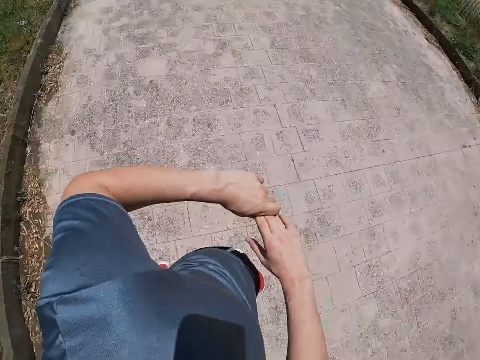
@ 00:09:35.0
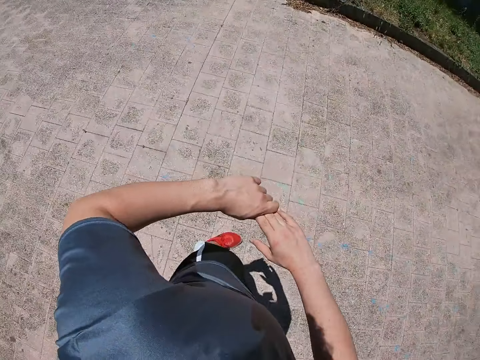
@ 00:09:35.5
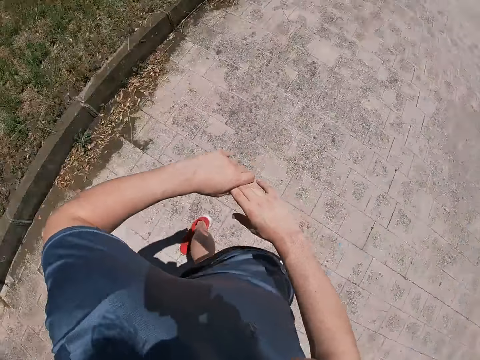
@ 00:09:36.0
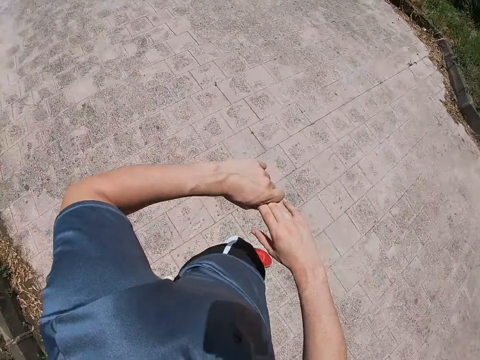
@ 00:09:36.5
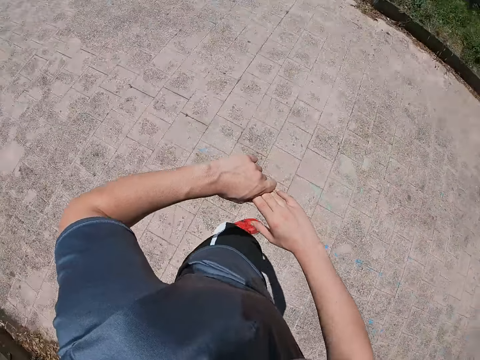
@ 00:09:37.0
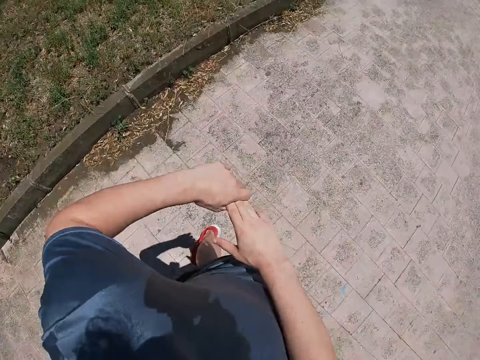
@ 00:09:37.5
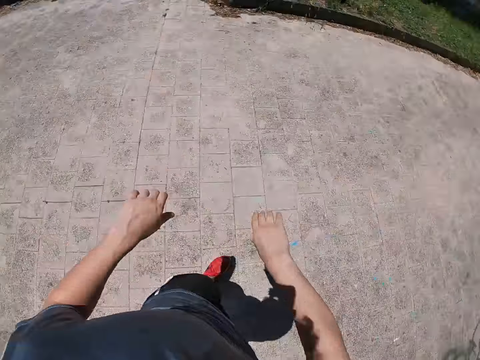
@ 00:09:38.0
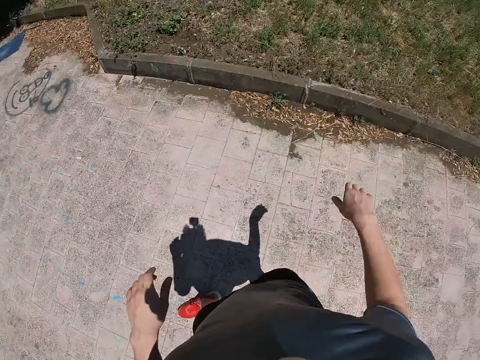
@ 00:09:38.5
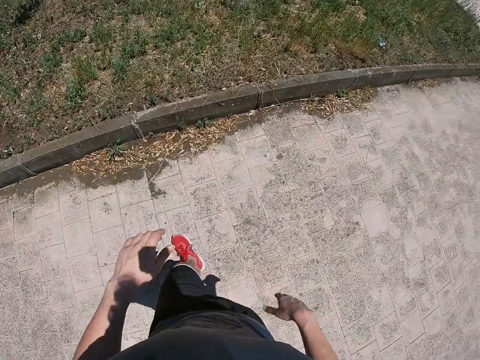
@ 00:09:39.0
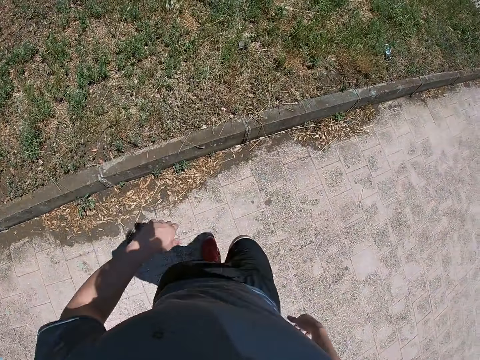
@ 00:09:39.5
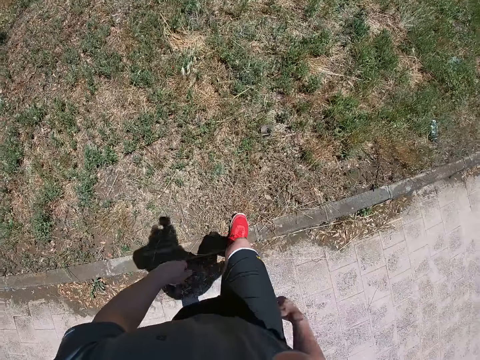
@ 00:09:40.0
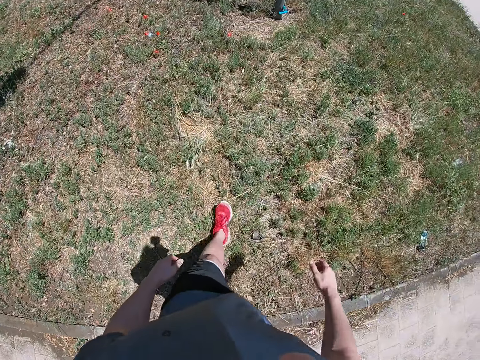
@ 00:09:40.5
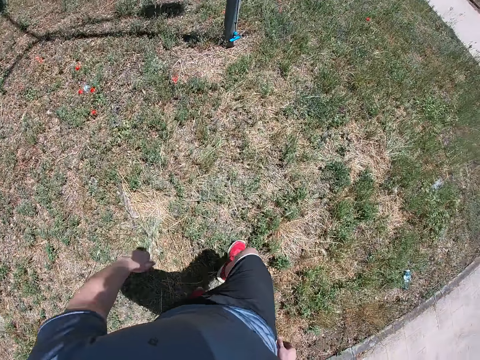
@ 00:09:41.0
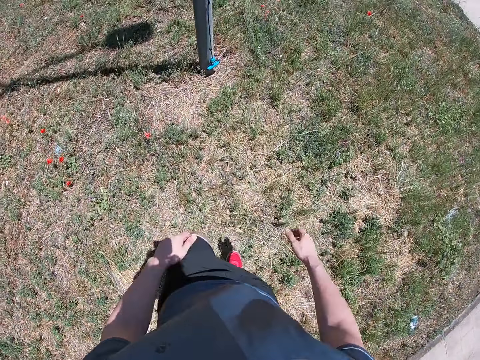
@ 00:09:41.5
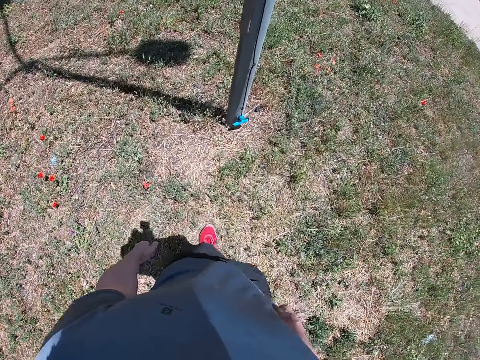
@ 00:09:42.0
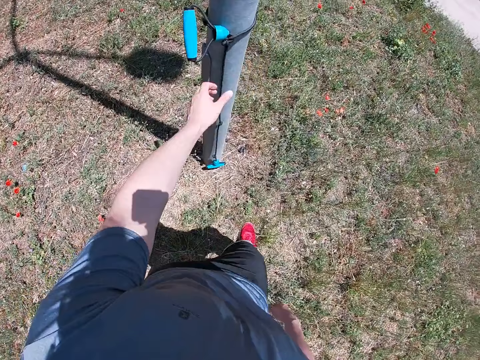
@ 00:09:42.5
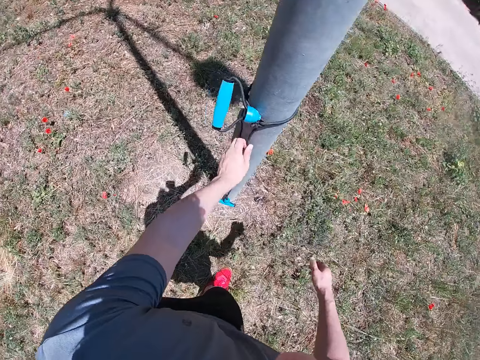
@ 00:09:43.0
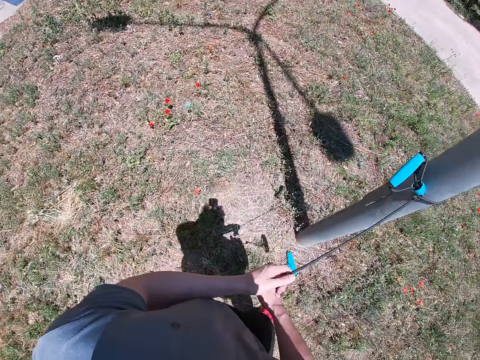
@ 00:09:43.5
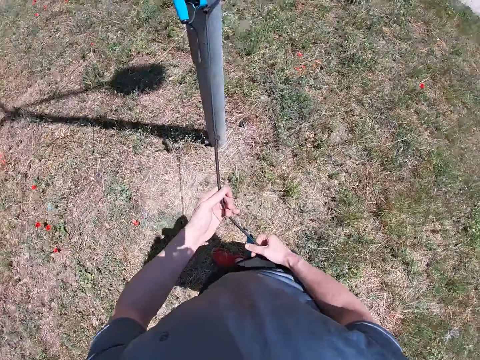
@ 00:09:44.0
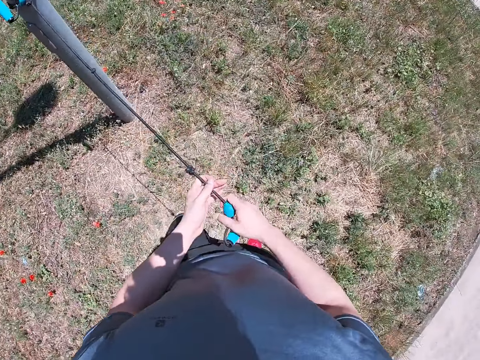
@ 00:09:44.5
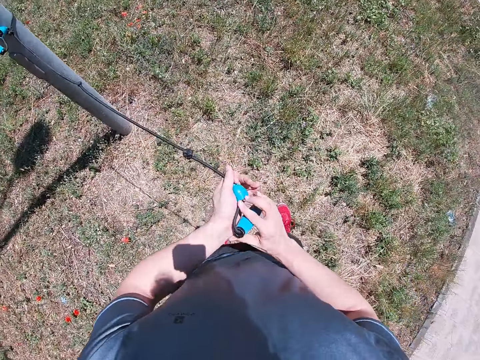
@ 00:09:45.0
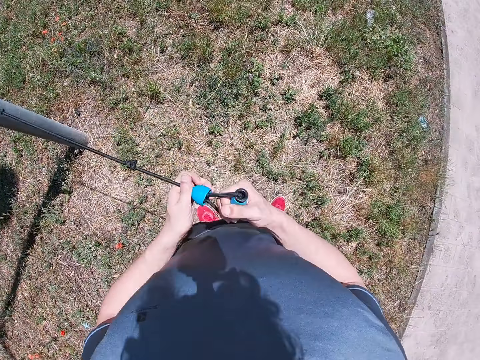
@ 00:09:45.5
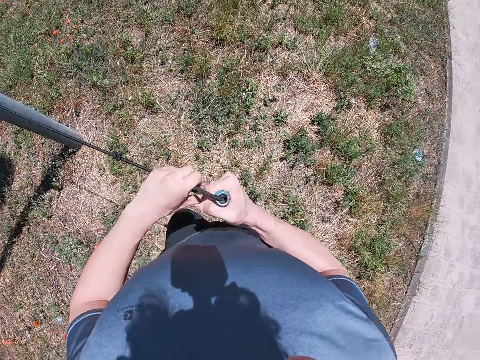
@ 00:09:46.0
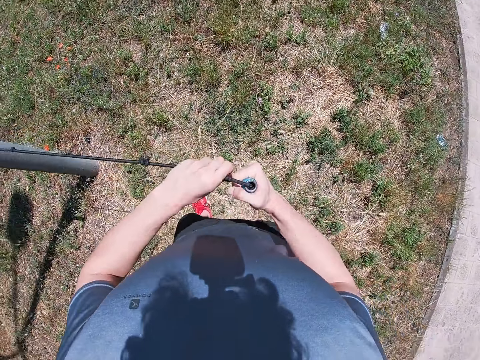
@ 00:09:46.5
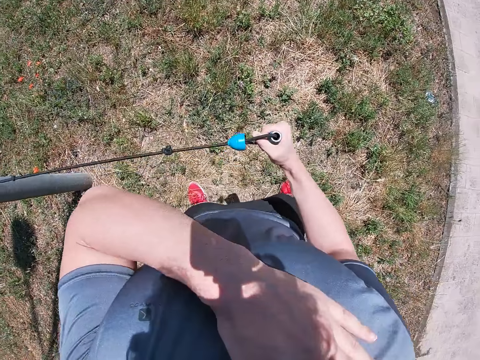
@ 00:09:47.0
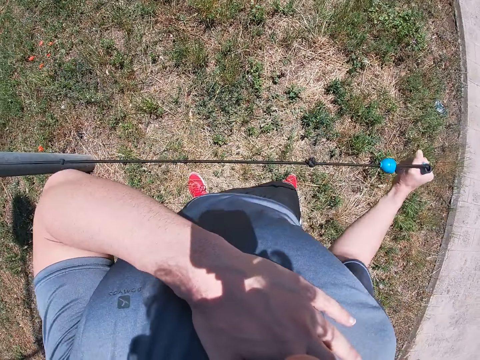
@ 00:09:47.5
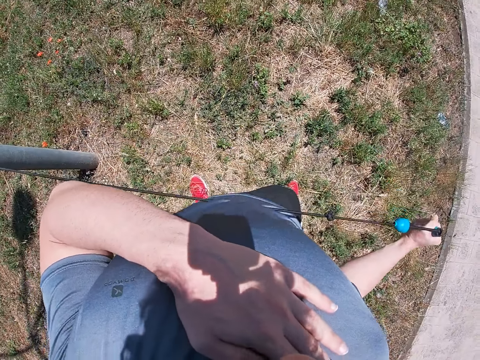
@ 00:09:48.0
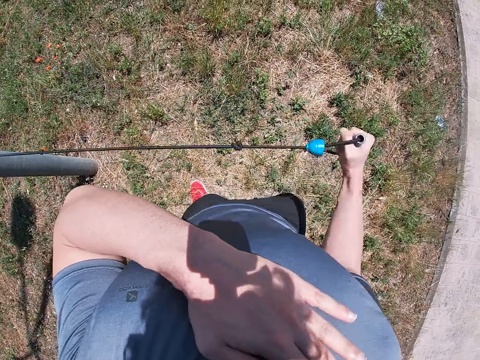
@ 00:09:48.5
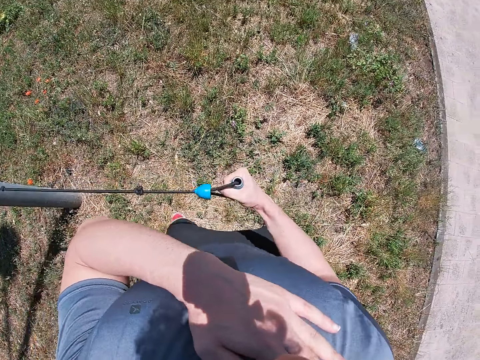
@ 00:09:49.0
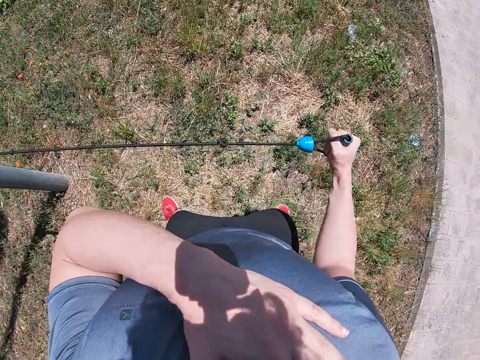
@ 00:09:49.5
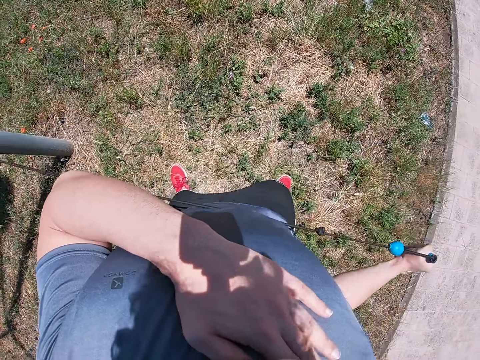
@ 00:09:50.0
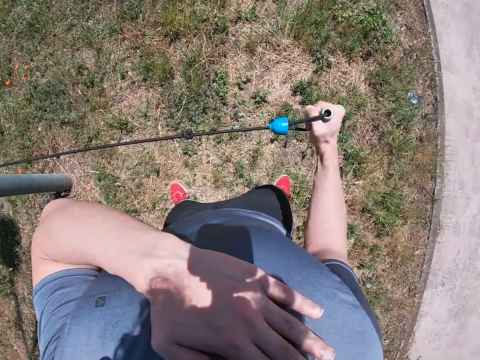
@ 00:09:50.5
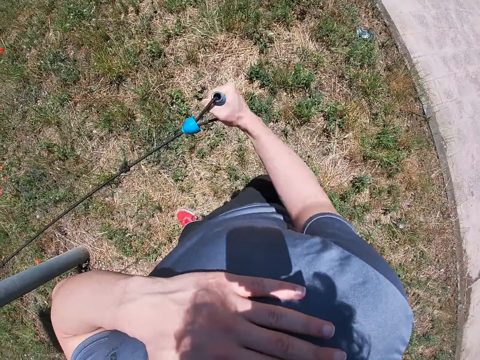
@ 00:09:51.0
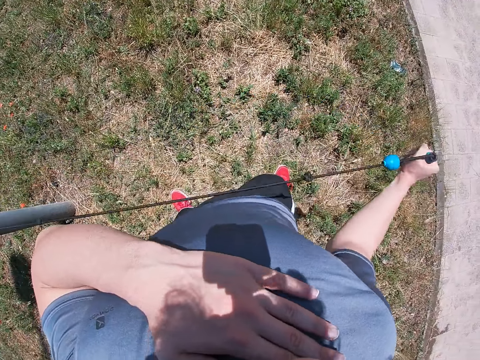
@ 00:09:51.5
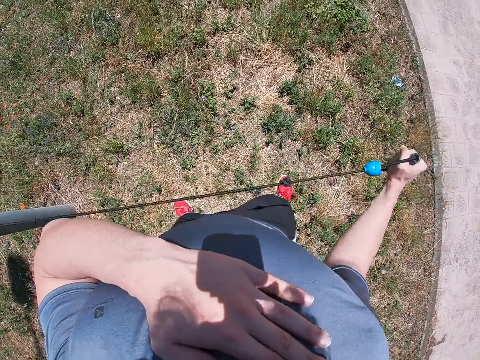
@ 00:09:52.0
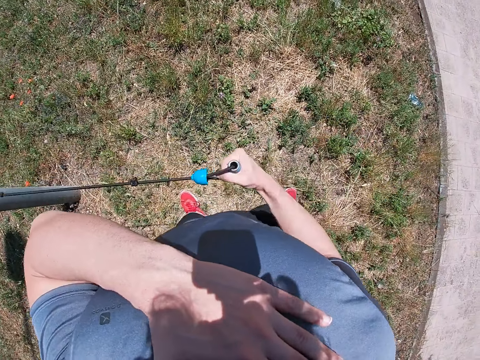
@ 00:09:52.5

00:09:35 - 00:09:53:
The camera wearer picks up the exercise rope. He draws the rope tied on an iron stand. He pulls the rope with his right hand, with his left hand on the chest.

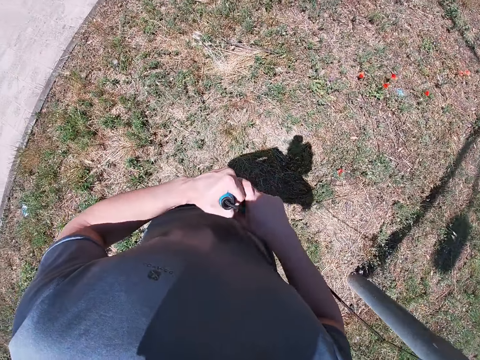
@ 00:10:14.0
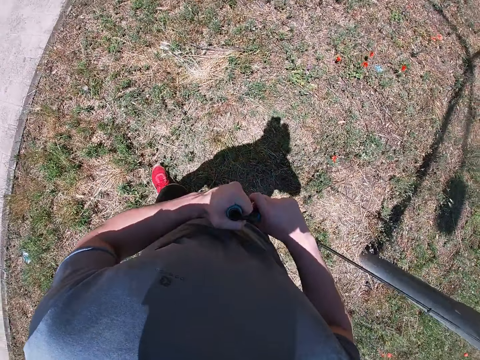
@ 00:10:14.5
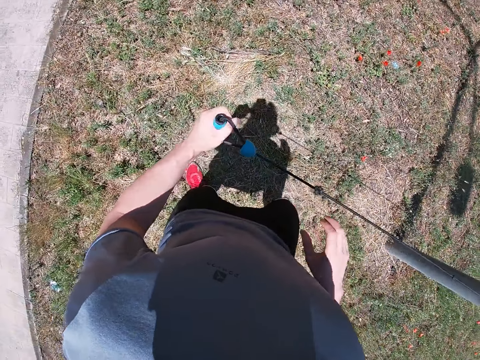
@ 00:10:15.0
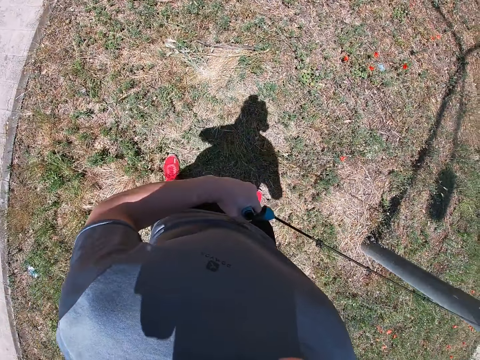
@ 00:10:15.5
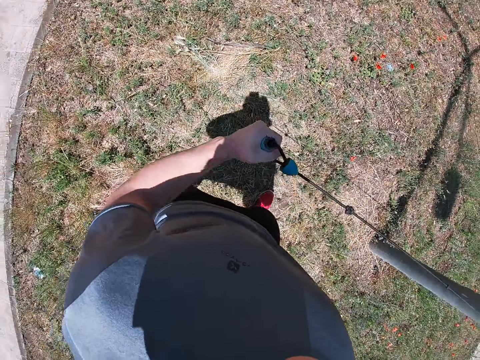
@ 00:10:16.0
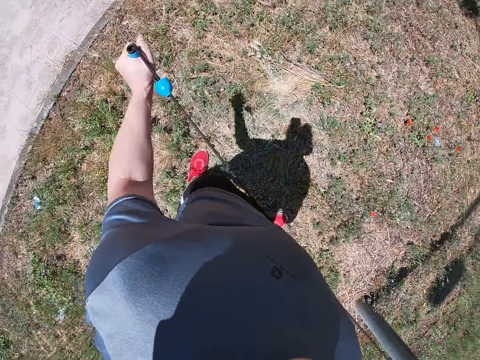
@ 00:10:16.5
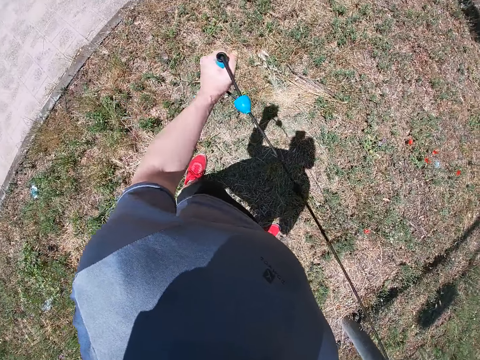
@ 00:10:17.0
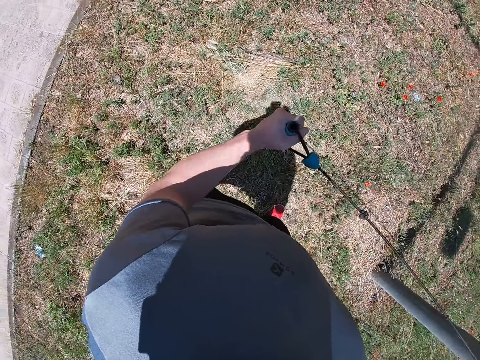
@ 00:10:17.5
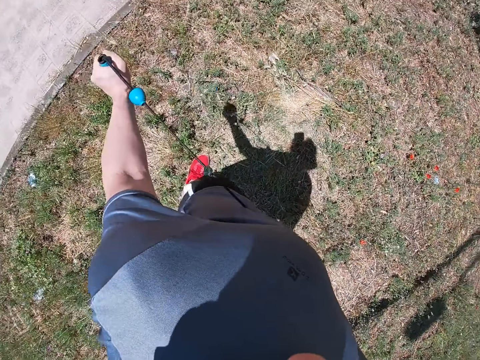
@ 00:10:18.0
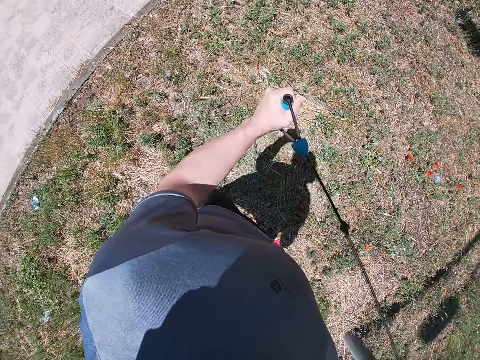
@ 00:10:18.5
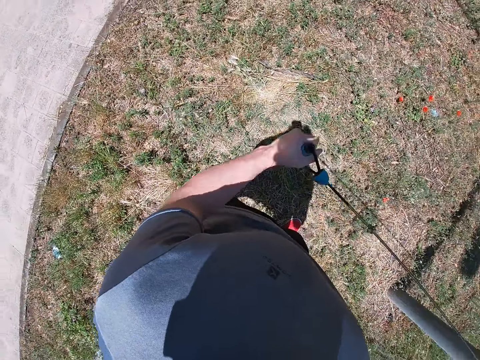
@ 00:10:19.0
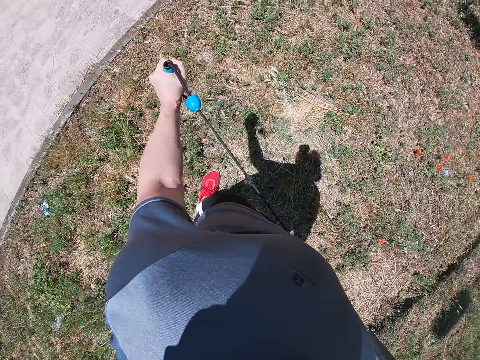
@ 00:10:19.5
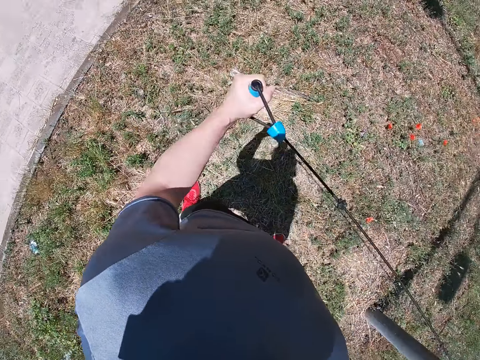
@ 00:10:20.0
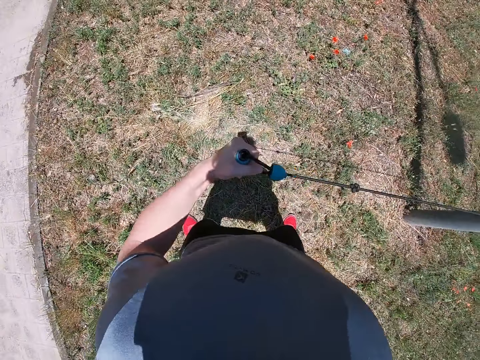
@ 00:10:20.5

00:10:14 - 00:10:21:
The camera wearer pulls the rope with his left hand.

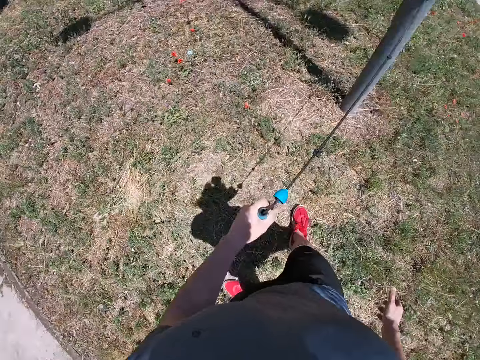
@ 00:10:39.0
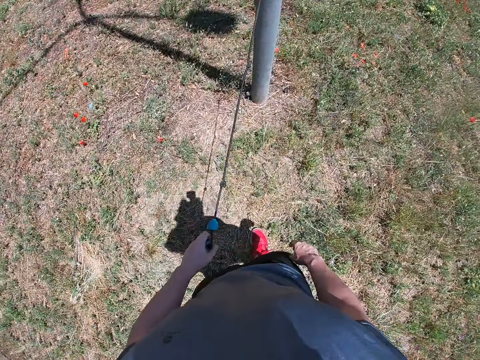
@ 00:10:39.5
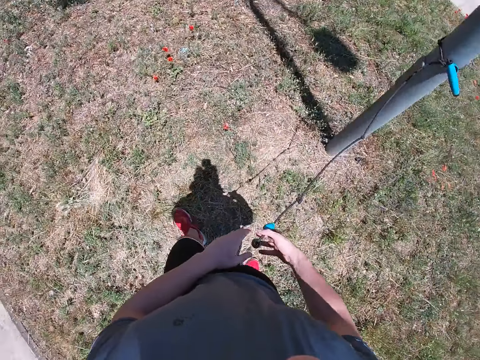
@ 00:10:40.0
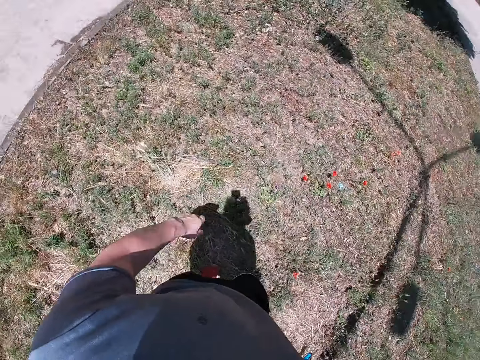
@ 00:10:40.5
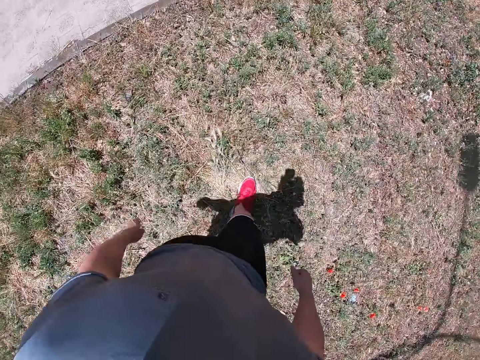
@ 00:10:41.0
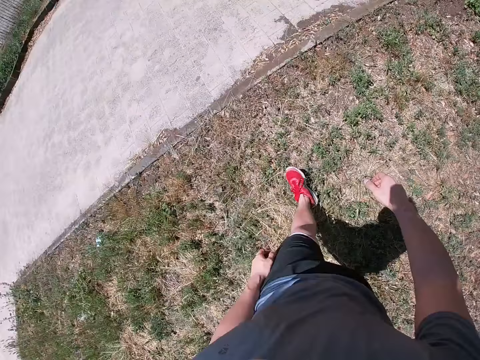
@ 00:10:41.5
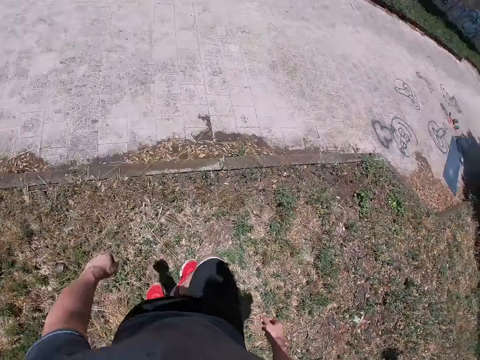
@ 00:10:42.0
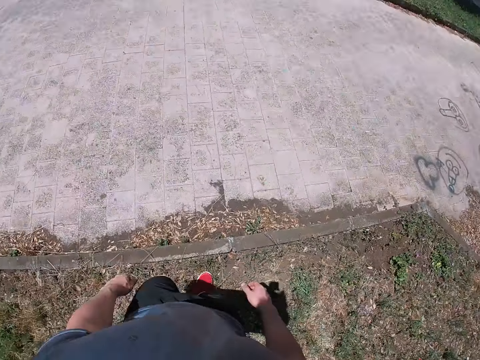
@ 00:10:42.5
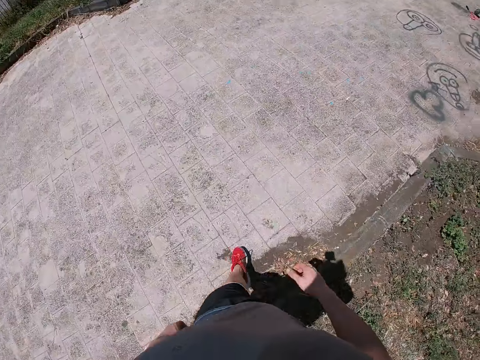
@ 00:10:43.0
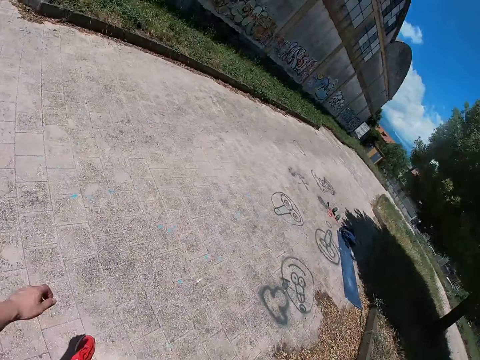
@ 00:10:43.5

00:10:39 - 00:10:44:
The camera wearer lets go of the rope on the pole.
